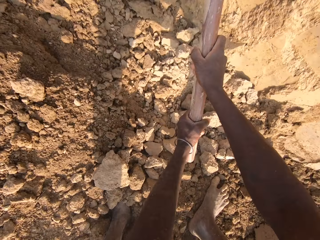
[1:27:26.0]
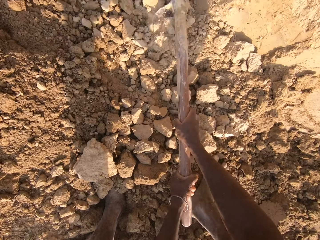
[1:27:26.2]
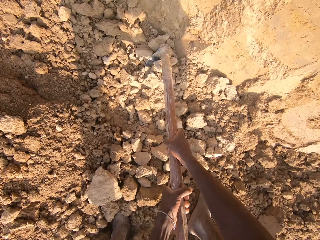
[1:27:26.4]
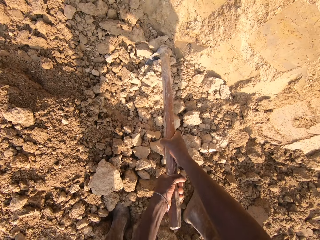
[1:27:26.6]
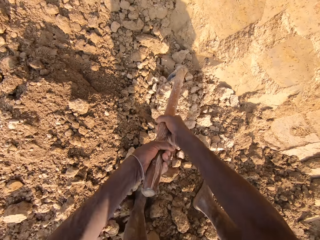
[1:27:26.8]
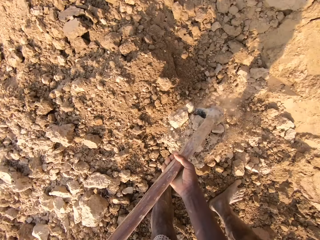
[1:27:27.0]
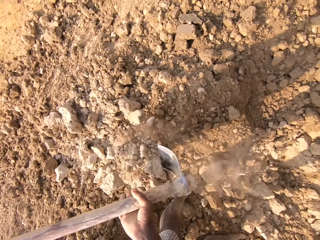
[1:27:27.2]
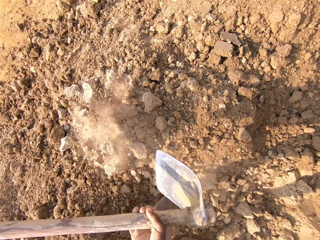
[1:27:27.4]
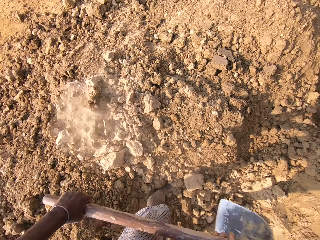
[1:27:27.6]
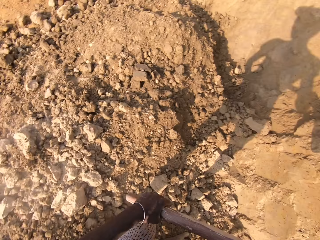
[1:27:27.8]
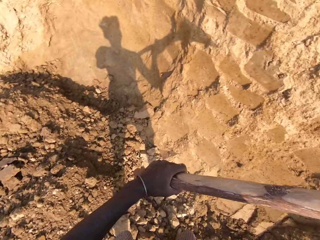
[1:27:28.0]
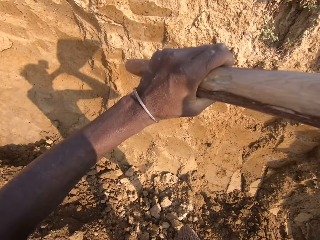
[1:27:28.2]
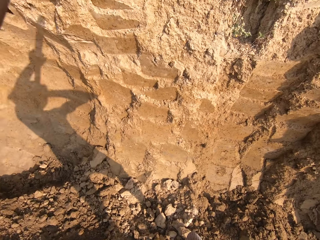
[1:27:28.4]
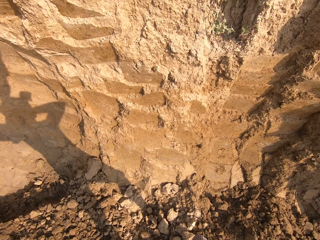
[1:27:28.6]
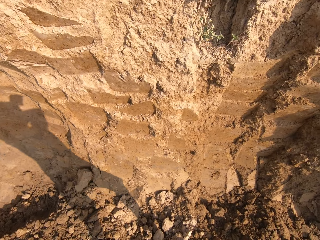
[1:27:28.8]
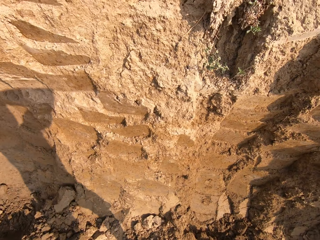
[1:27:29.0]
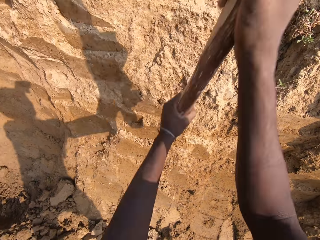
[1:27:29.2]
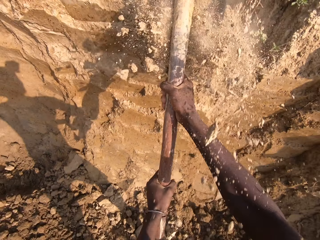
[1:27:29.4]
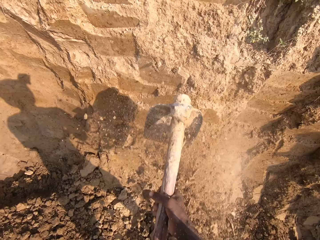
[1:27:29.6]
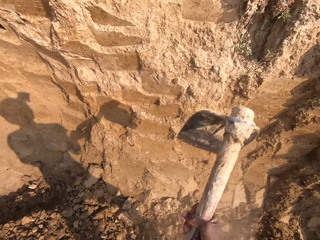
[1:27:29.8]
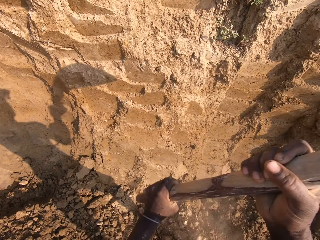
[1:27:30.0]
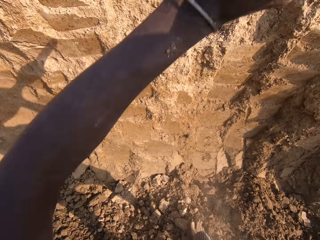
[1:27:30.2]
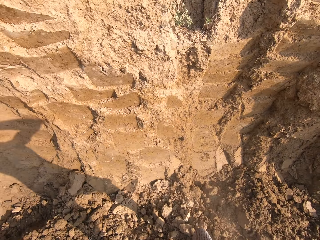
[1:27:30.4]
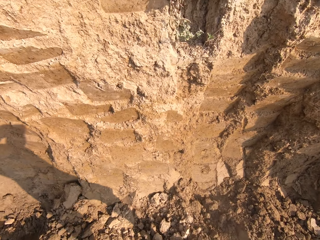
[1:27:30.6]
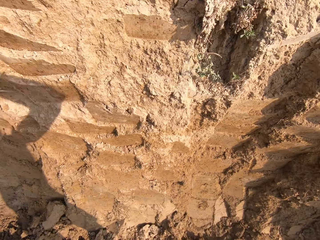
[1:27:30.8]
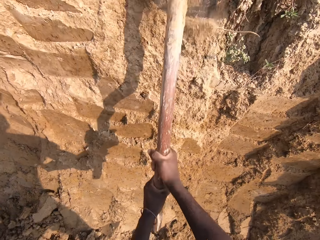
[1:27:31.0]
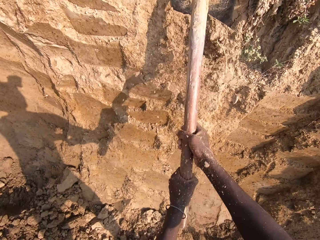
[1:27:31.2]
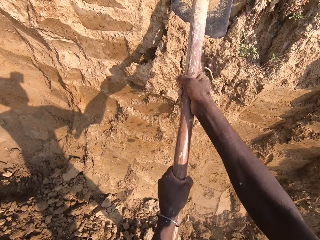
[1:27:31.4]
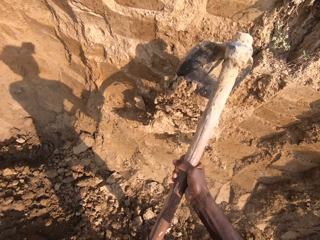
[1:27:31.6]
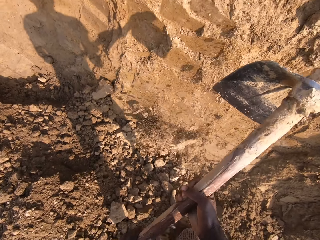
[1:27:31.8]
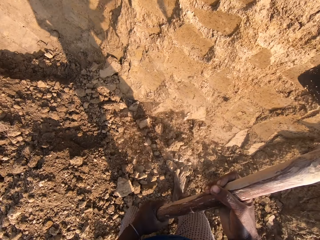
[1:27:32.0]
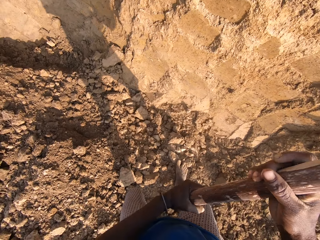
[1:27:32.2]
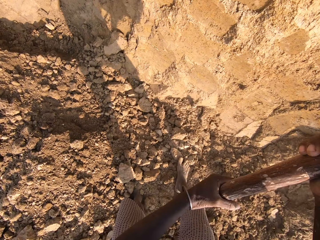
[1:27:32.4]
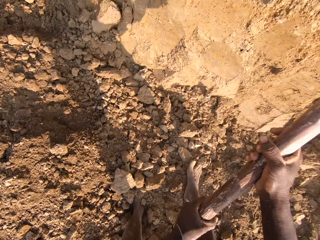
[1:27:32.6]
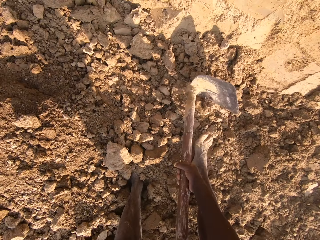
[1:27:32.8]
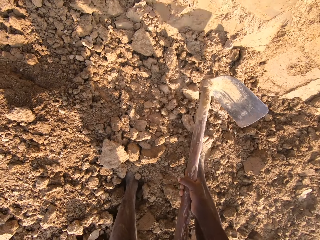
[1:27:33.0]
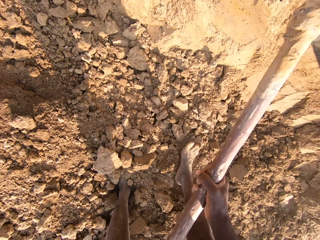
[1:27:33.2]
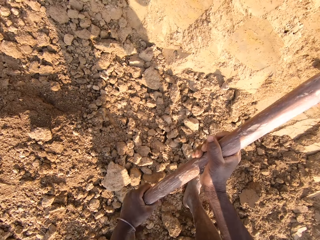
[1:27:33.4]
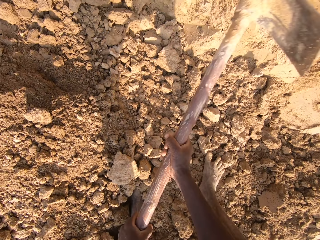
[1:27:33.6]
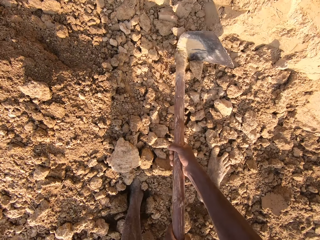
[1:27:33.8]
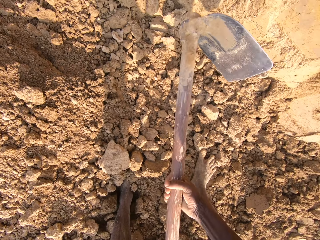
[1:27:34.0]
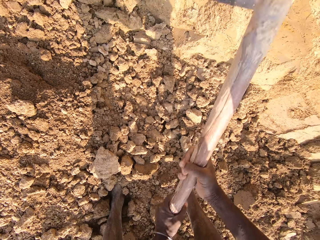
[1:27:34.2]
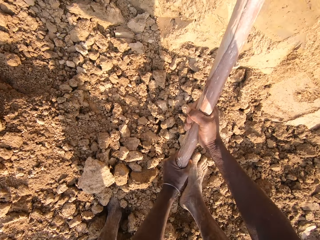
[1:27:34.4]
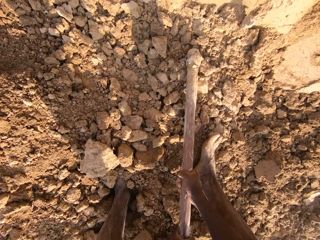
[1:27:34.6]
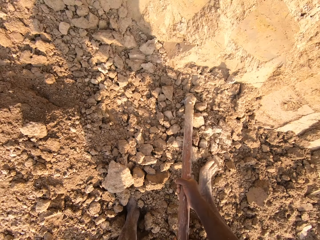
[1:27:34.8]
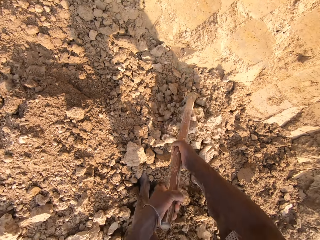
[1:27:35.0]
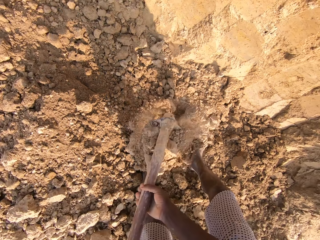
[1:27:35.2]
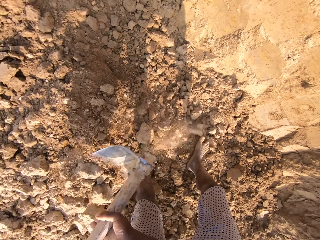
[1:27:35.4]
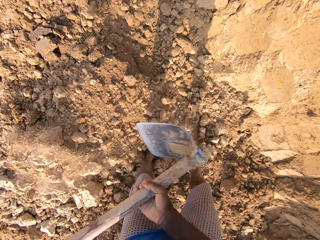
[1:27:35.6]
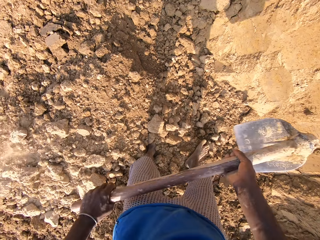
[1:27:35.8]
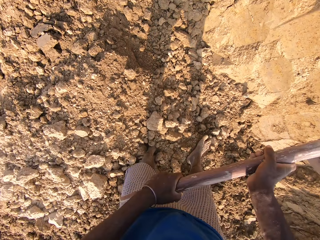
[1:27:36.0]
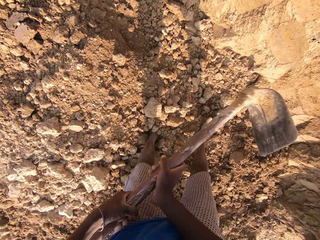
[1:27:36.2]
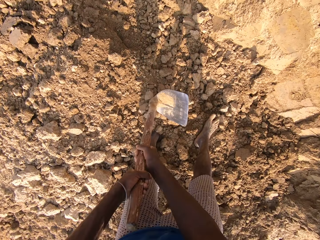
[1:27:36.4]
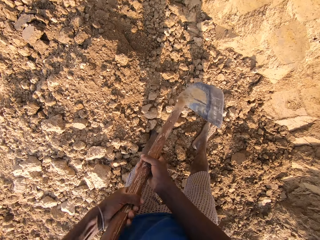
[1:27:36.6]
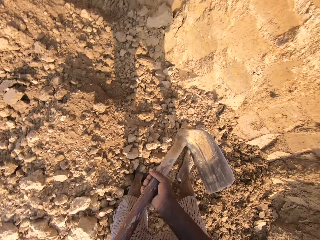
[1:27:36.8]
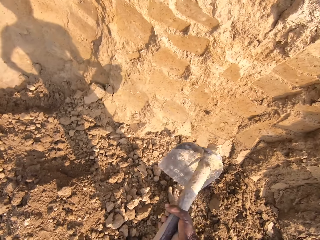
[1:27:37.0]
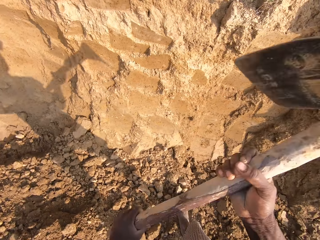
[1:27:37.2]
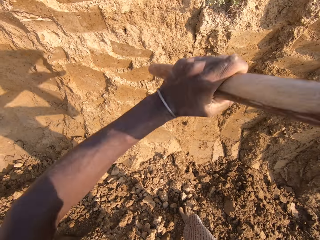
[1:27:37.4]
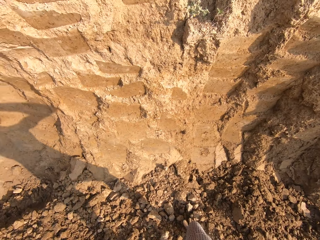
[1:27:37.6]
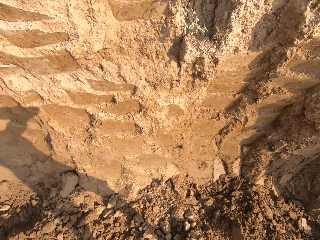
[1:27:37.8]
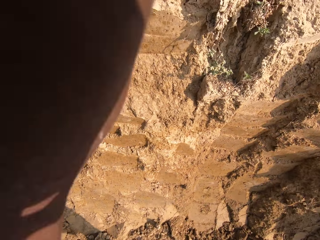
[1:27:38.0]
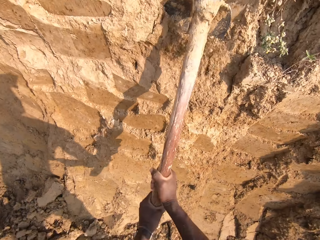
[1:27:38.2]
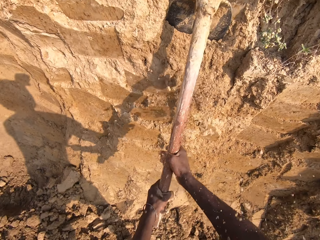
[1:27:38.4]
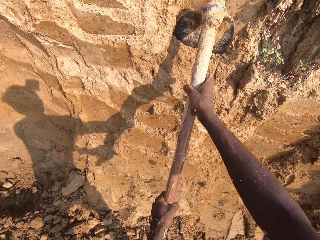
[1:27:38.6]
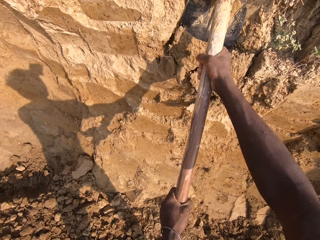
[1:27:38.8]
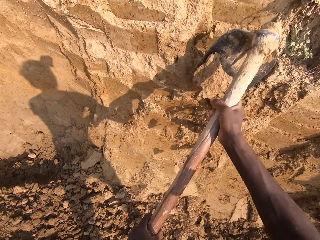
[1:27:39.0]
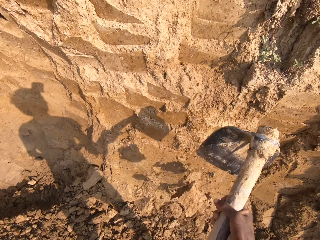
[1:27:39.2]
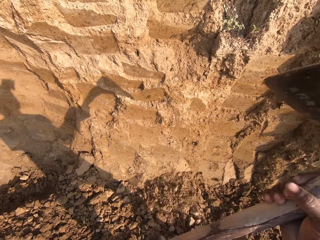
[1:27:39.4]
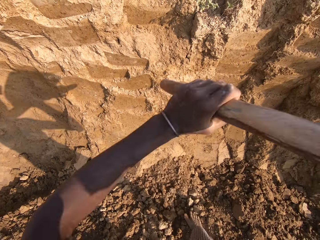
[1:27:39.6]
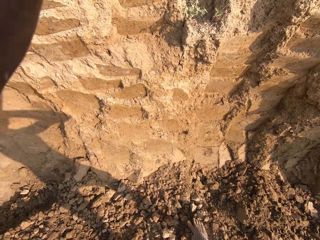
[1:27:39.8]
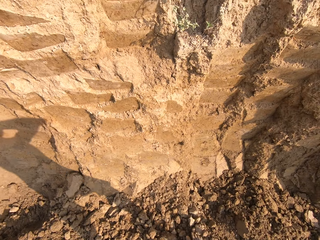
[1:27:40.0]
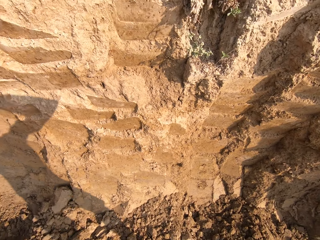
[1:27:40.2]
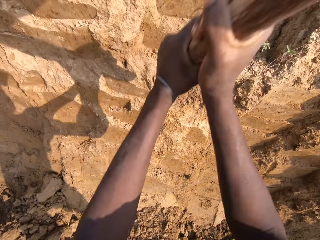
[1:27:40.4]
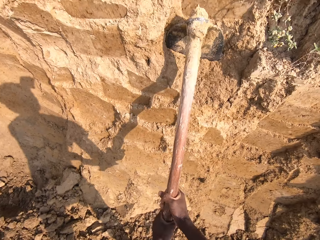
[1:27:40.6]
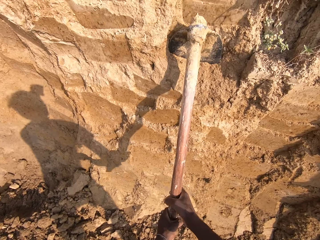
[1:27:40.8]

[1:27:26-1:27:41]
The camera wearer digs with the hoe. They break sand with the hoe. They break the soil into small particles. They dig sand with the hoe. They dig with the hoe. They break sand with the hoe.

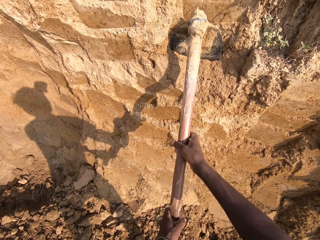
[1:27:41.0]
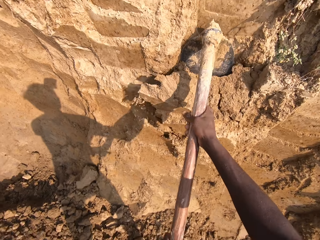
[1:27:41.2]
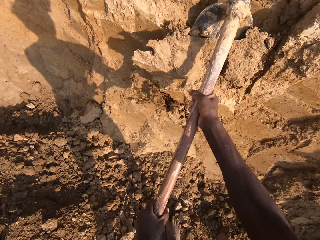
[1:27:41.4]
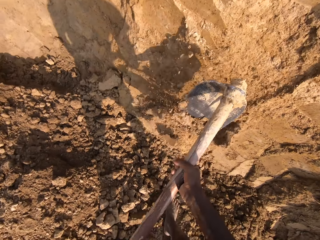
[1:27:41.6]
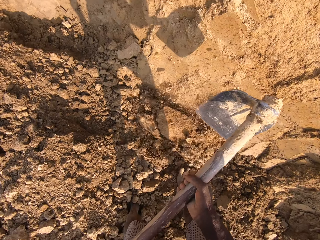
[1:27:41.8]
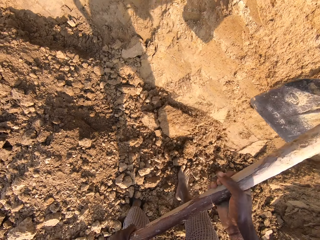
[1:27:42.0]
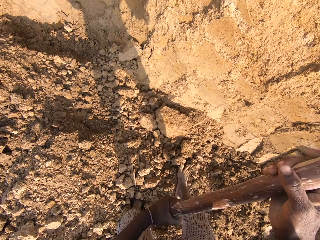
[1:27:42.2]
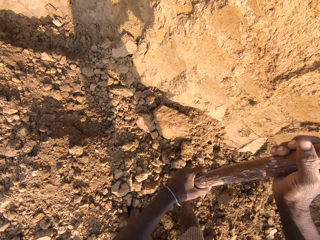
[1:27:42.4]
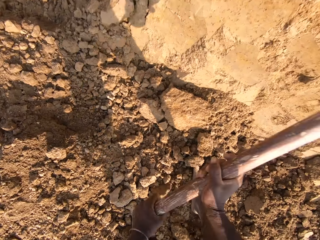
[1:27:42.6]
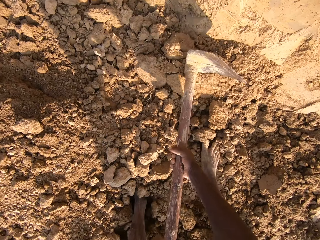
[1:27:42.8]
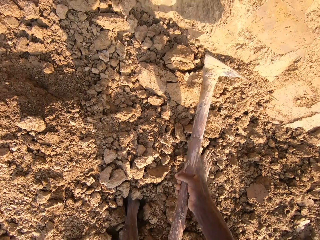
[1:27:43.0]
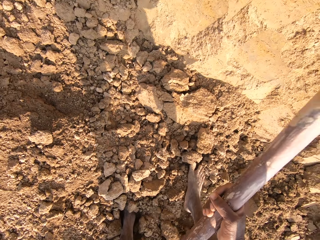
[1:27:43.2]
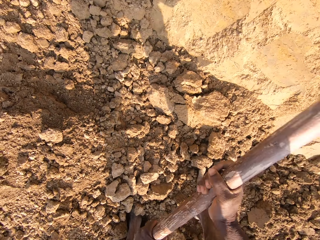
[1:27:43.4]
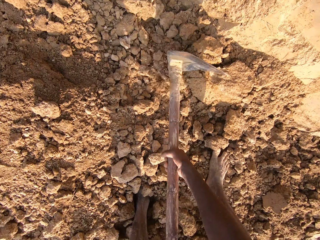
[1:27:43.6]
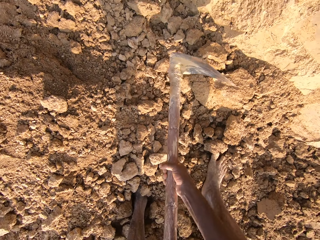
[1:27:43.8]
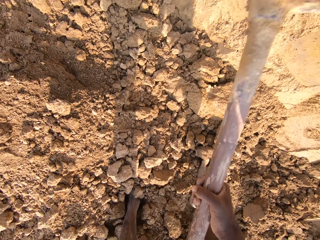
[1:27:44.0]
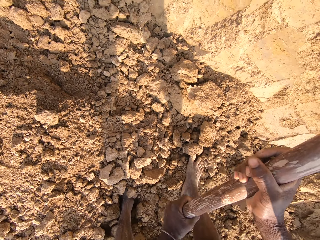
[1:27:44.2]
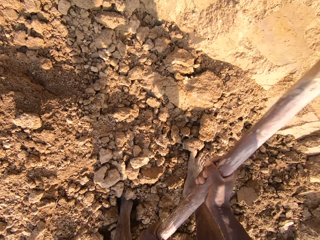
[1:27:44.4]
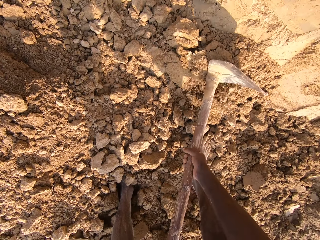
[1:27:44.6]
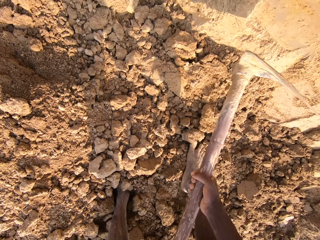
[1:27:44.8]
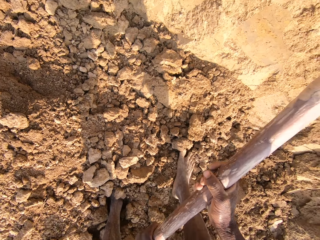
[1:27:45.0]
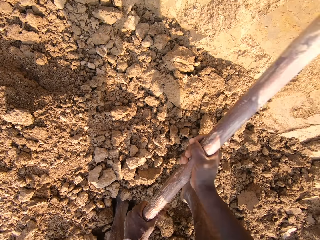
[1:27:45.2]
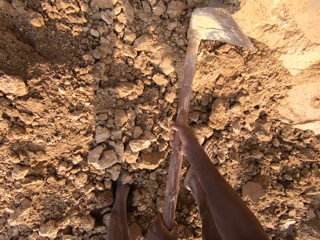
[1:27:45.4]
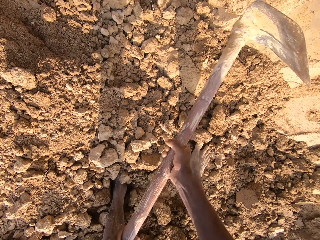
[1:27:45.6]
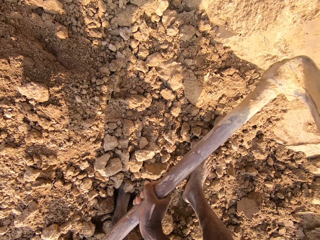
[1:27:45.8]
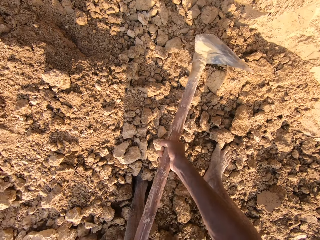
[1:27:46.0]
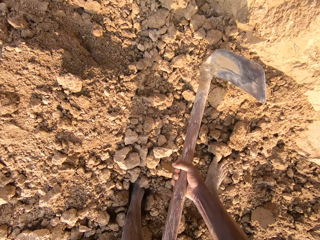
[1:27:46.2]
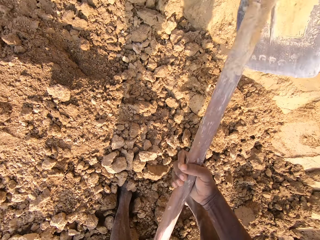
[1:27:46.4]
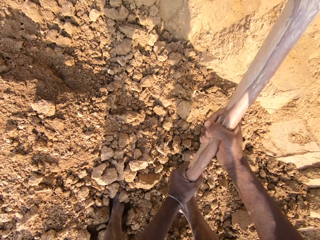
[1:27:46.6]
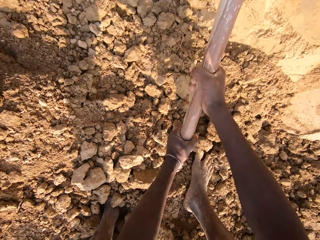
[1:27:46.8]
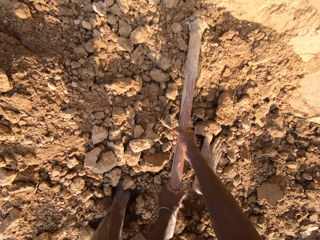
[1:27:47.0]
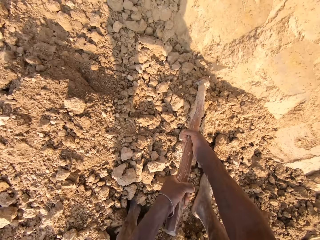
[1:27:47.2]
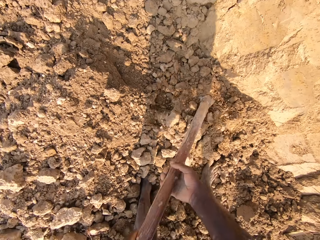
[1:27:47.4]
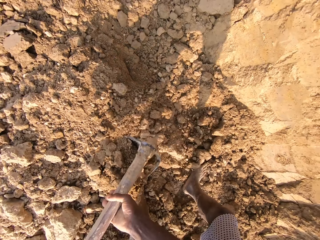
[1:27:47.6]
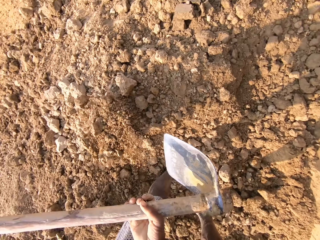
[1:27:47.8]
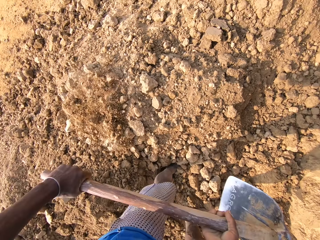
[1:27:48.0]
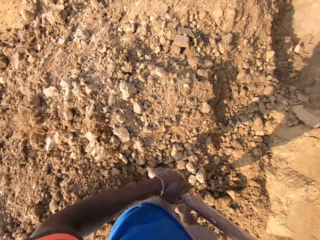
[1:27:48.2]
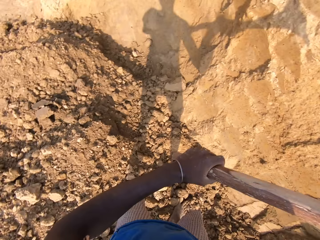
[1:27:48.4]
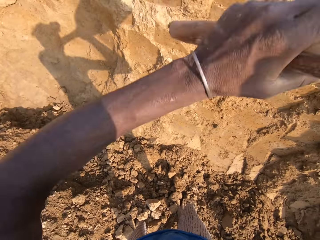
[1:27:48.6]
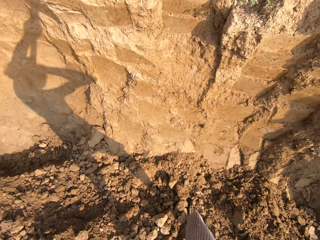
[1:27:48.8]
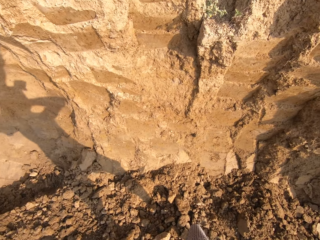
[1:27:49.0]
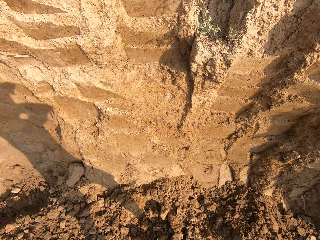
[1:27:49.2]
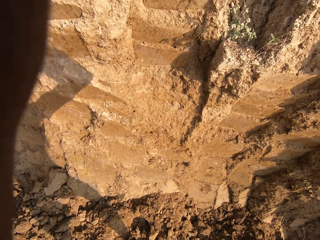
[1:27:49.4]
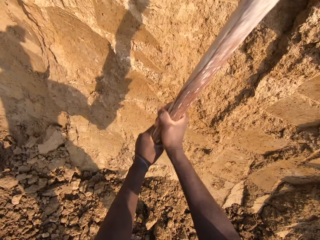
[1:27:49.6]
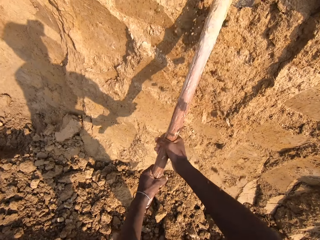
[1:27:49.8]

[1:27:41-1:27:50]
The camera wearer breaks the soil into small particles. They dig sand with the hoe.
